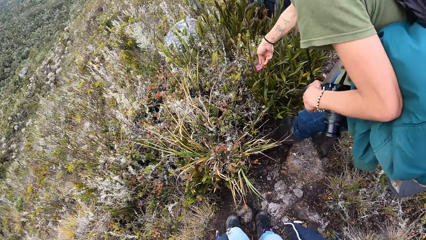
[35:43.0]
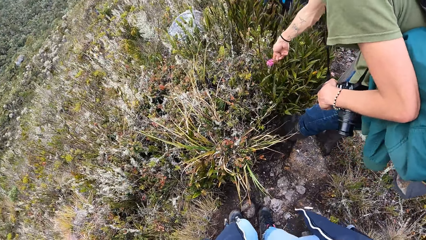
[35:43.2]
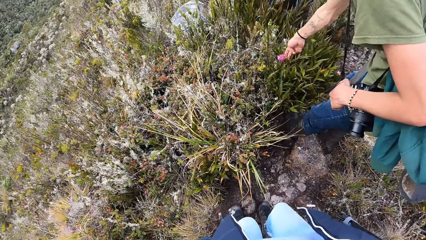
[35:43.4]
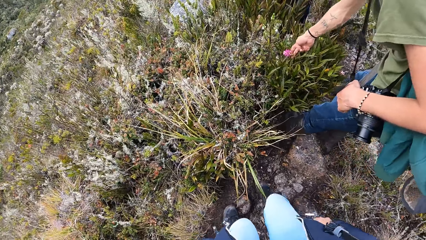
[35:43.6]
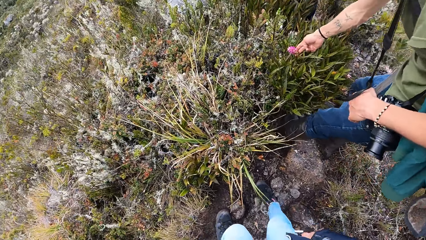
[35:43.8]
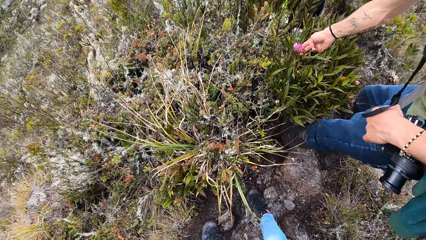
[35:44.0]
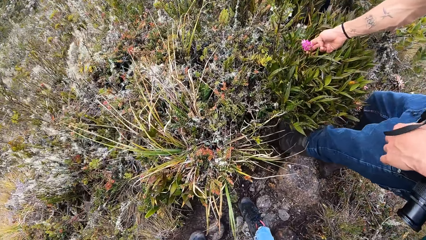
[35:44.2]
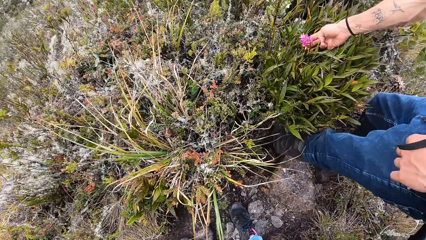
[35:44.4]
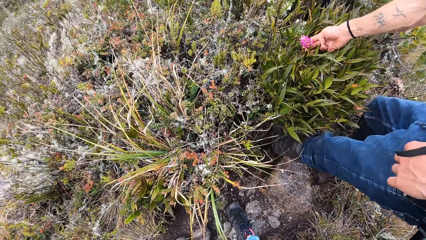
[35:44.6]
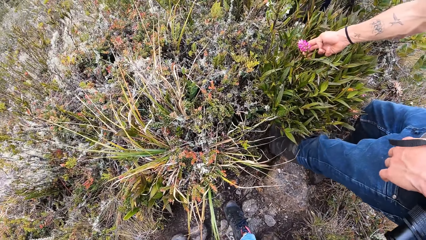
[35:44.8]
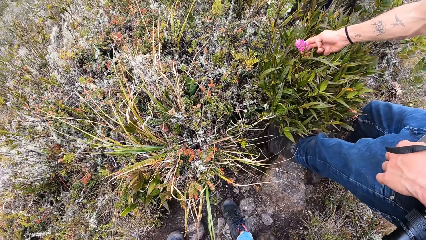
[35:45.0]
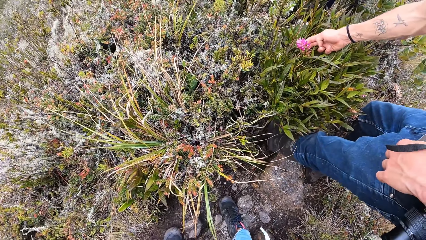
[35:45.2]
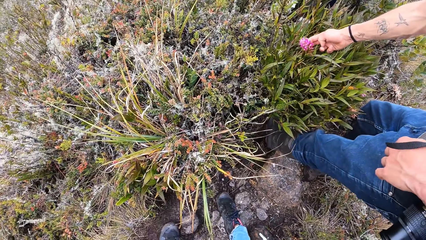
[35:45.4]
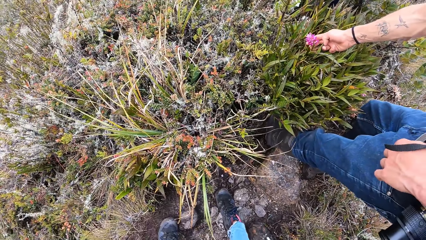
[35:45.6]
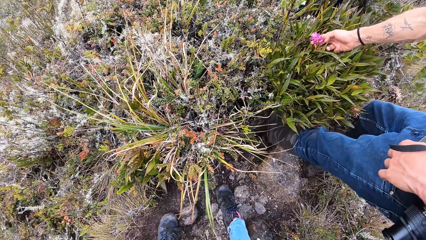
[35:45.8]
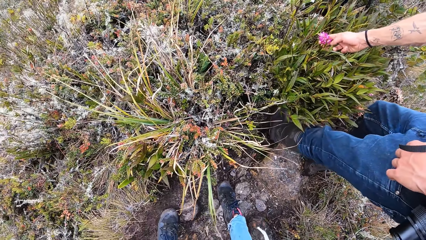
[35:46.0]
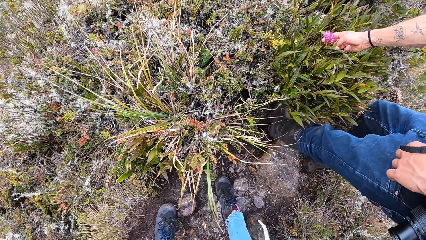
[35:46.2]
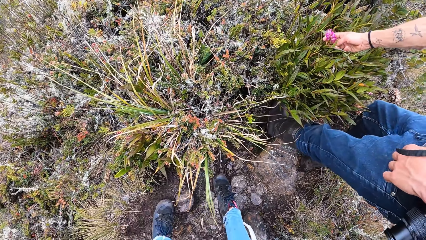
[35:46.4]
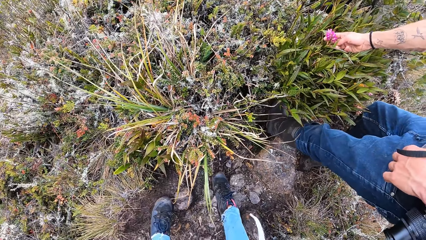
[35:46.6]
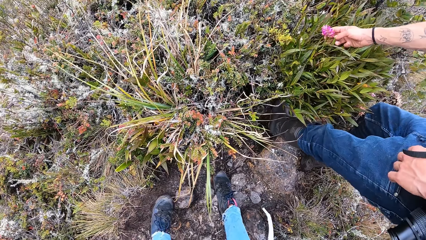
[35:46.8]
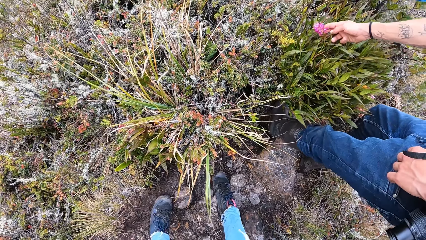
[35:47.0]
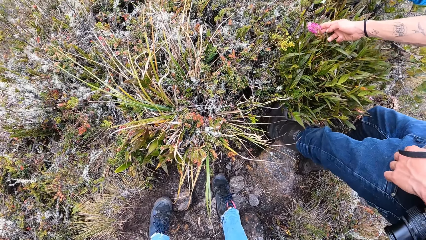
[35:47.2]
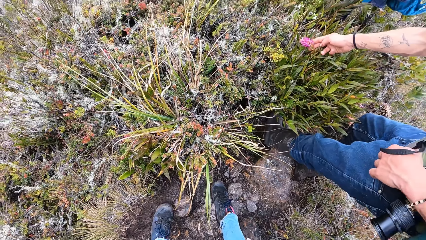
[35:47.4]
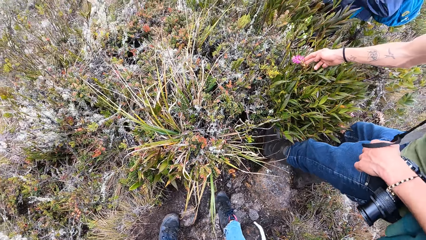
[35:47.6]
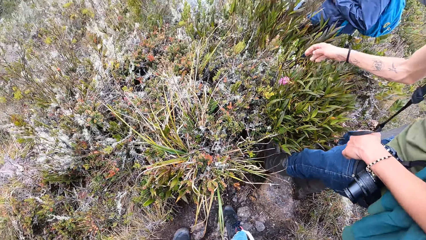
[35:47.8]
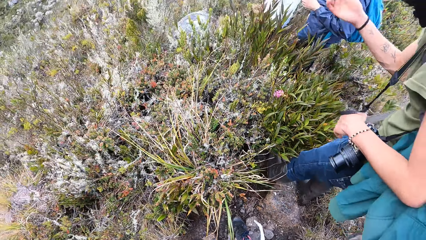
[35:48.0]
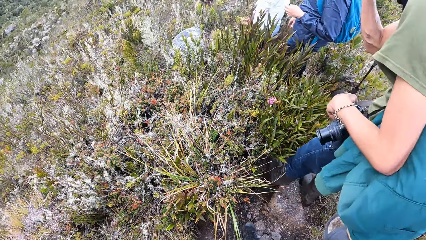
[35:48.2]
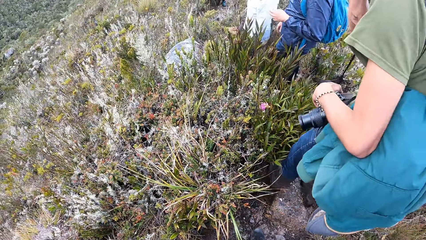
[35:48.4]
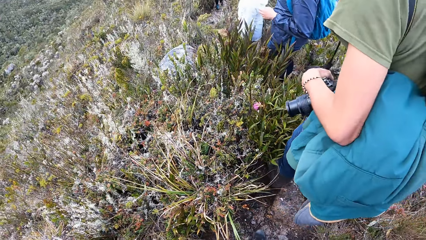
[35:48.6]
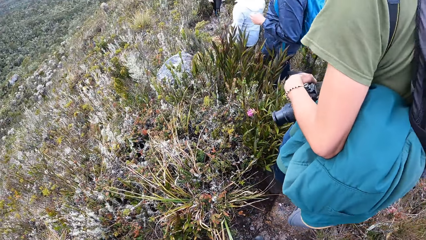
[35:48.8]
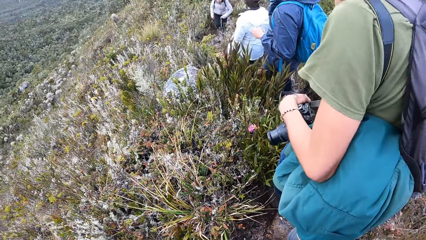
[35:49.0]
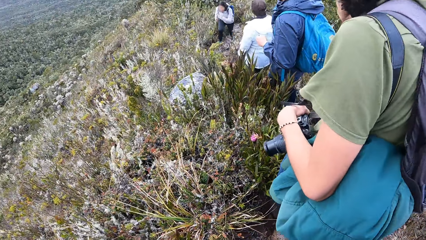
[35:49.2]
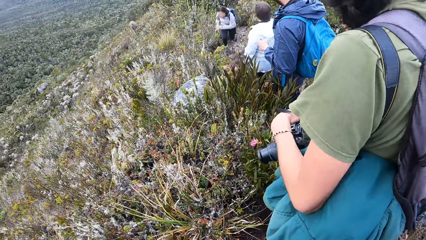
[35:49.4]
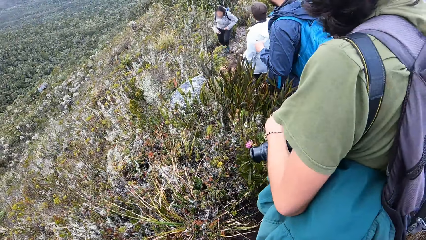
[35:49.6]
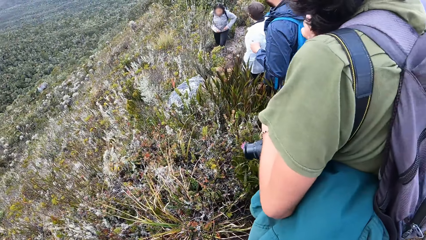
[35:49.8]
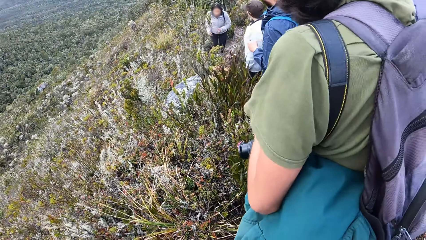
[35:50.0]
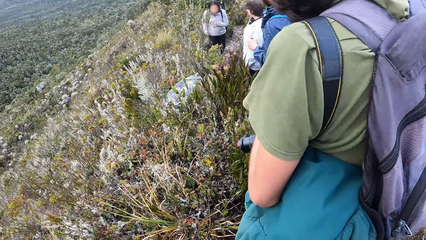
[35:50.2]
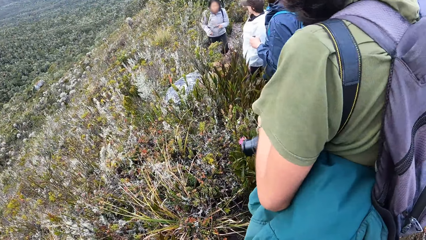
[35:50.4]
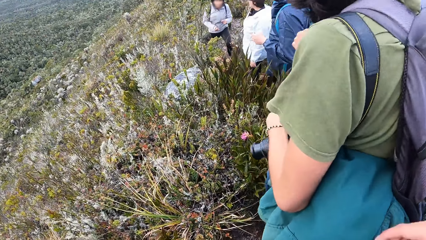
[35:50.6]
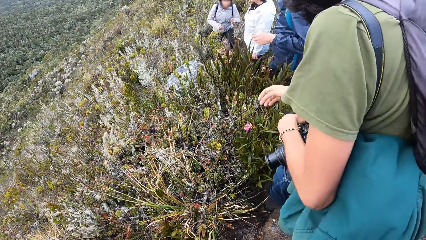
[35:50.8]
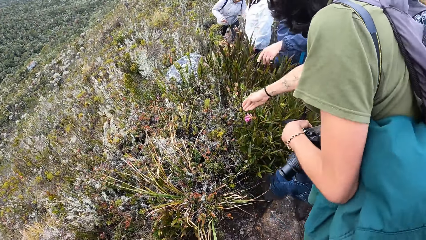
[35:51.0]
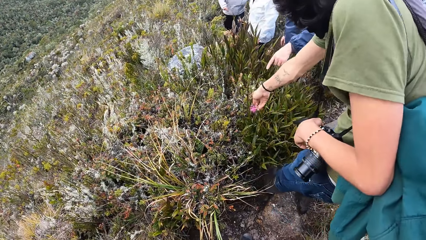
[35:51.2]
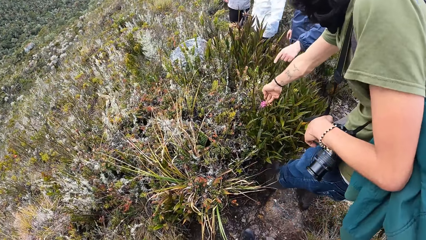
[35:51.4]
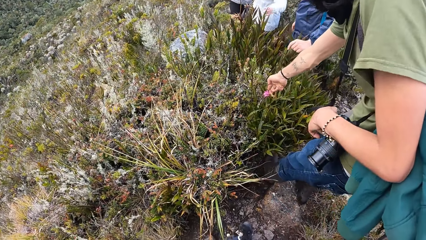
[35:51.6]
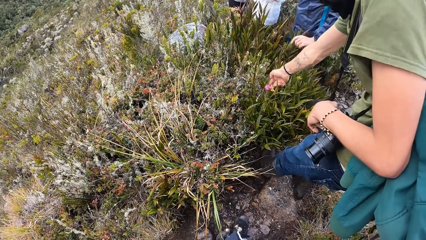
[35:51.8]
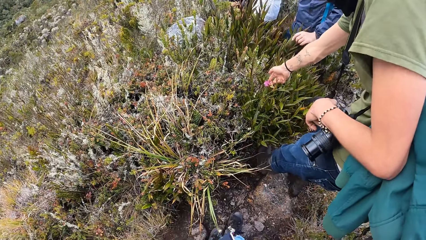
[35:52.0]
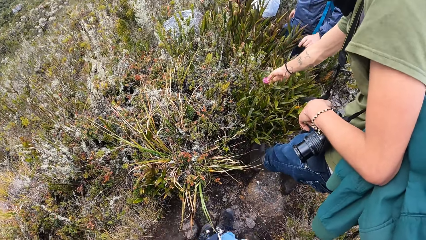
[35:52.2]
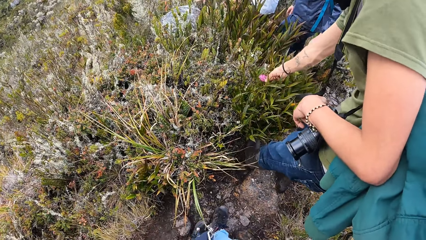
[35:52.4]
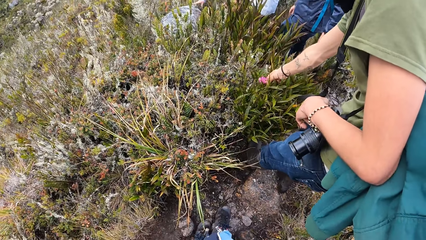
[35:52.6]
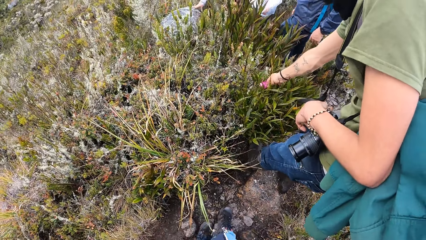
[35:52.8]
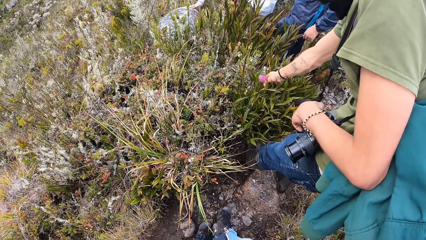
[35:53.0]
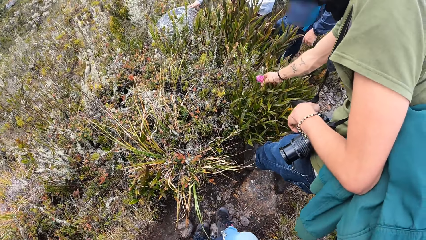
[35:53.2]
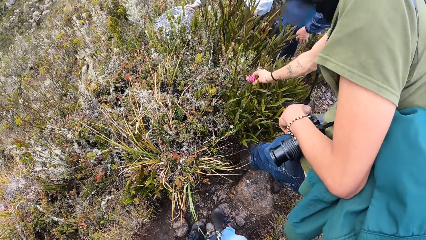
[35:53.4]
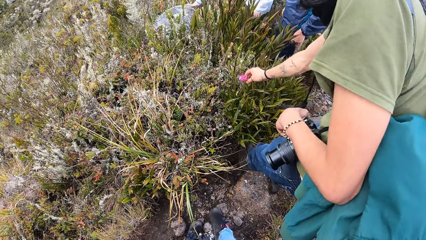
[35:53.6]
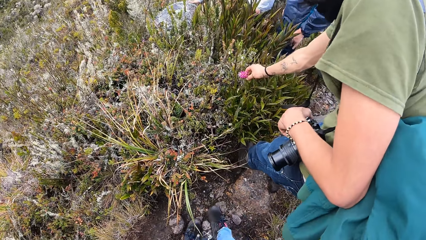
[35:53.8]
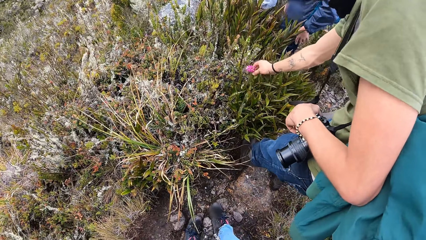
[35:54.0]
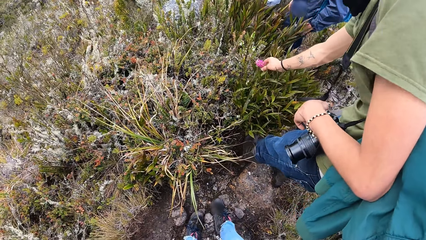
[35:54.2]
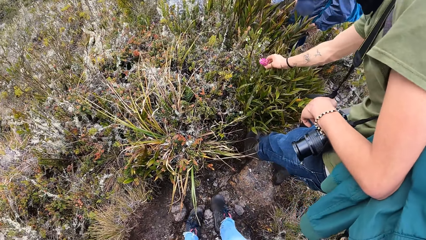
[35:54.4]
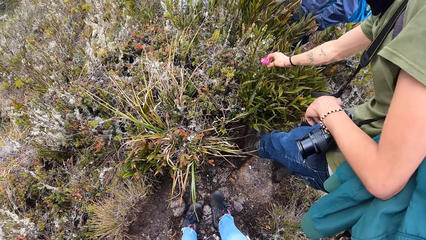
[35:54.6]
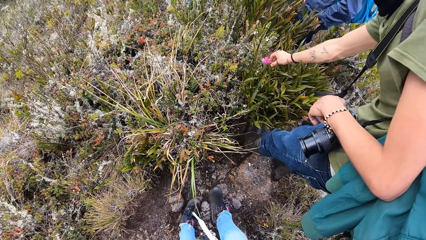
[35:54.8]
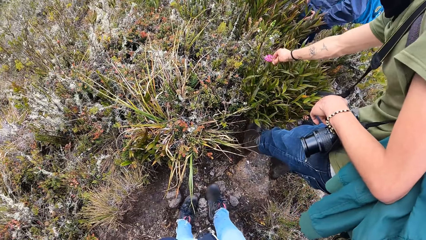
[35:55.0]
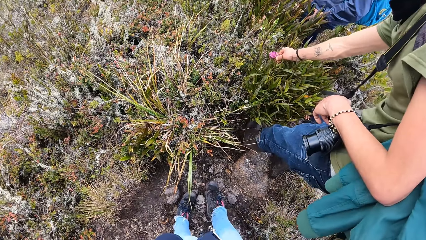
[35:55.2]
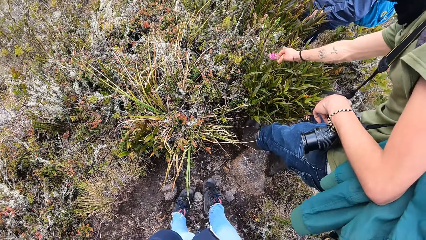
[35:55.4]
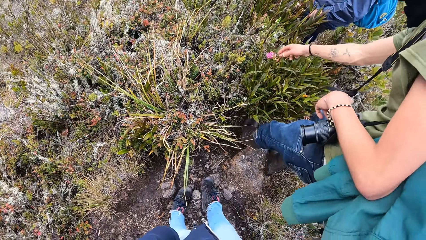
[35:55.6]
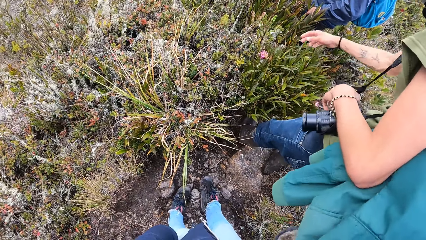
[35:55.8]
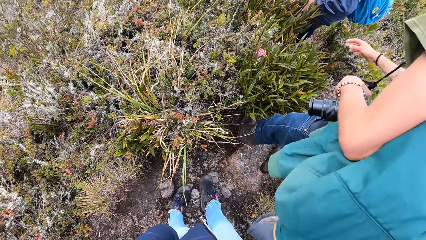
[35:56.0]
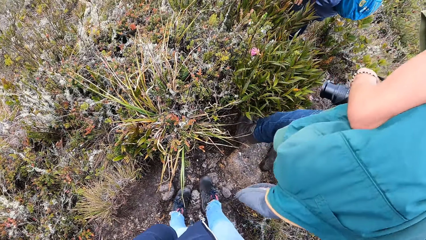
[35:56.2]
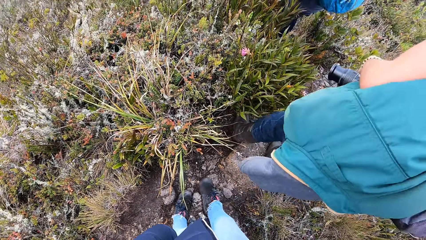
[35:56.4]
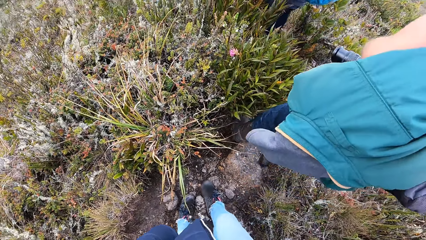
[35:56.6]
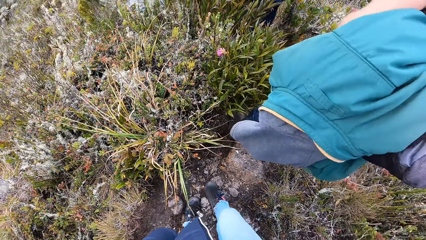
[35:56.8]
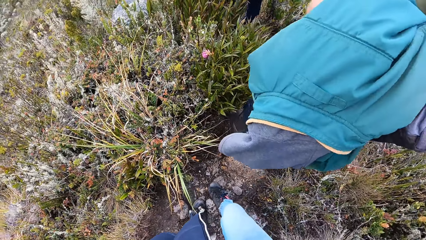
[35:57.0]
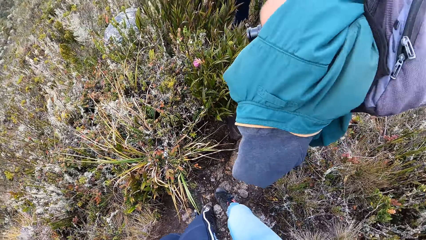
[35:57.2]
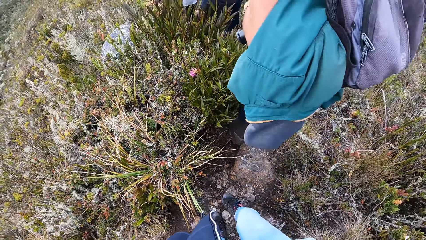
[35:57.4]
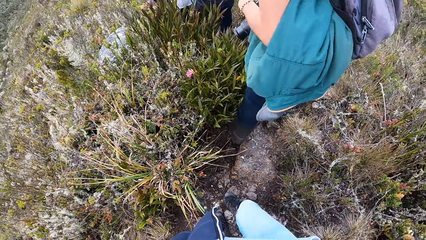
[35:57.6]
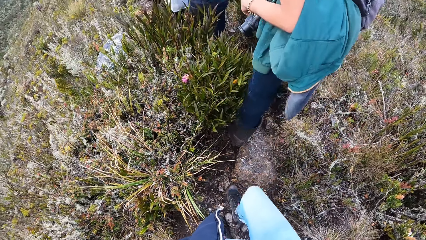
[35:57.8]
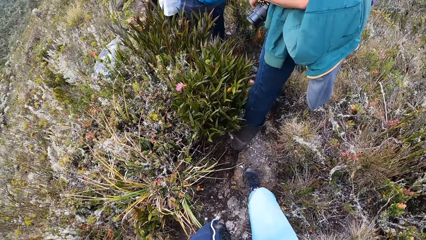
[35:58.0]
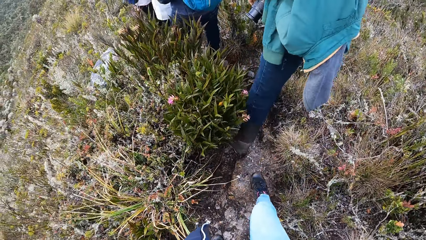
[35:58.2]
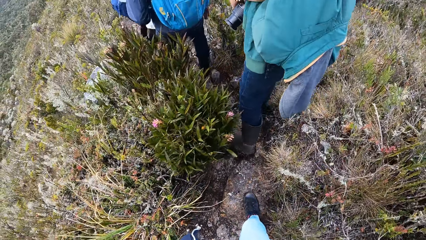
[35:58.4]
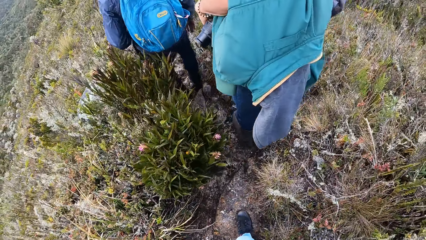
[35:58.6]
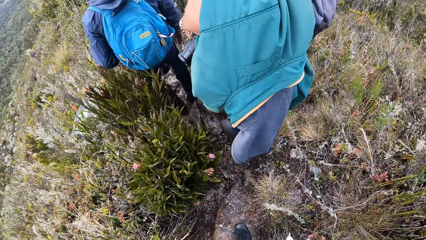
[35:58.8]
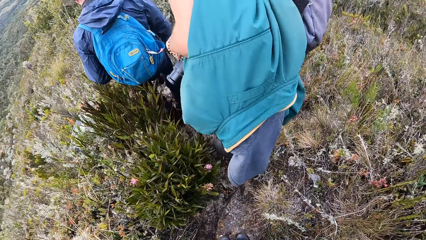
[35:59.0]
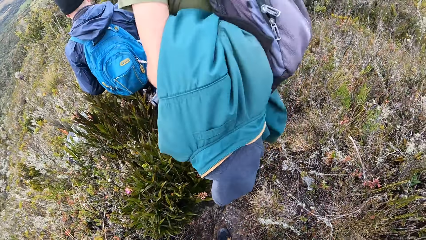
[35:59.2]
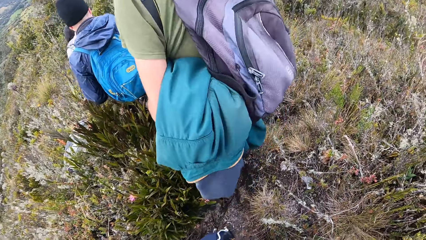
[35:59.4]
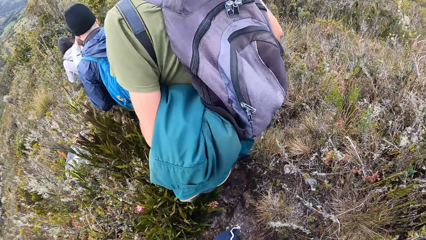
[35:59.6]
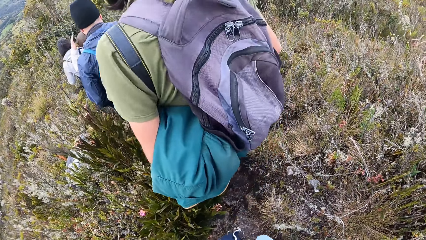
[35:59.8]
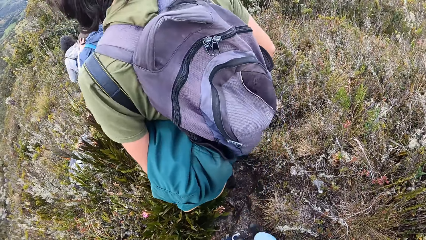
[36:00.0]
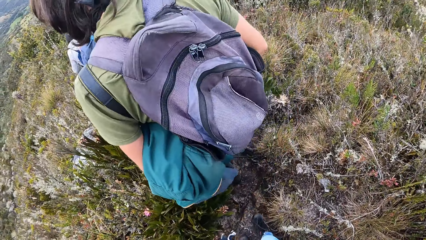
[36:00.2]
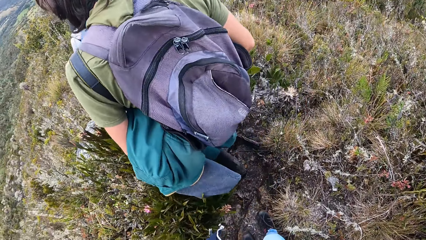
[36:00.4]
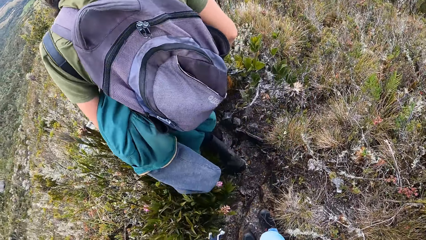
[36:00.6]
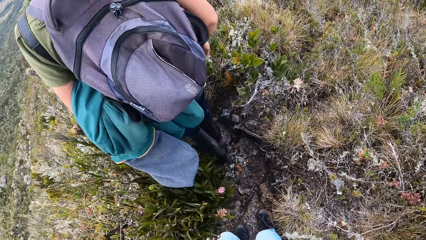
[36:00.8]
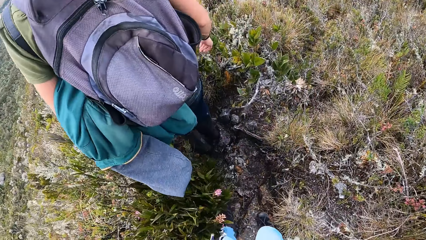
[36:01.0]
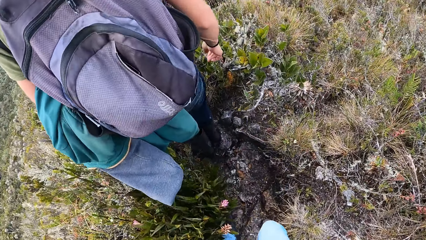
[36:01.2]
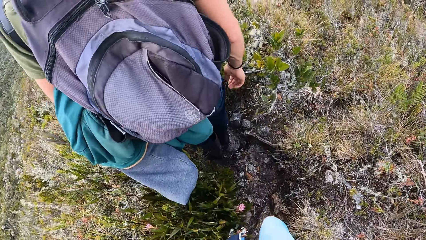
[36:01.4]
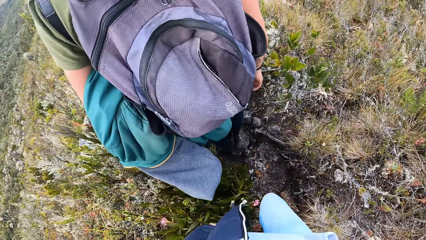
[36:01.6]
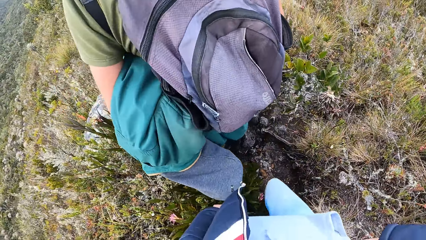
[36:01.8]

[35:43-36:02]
A man holds a flowering plant or fruit with his right hand. The camera wearer stares at the flowering plant. The man inspects the flowering plant. The man walks down the hill. The camera wearer looks at the man. A person runs up the hill. Another person stands on the hill. A third person stands on the hill. The man stands on the hill. The man holds the fruit. The man touches the flowering plant. The man holds the flowering plant with his right hand. The man inspects the flowering plant. The third person rubs hands on the lap. The man walks down the hill. The camera wearer walks down the hill. The third person walks down the hill. The first person walks down the hill. The other person walks down the hill.
